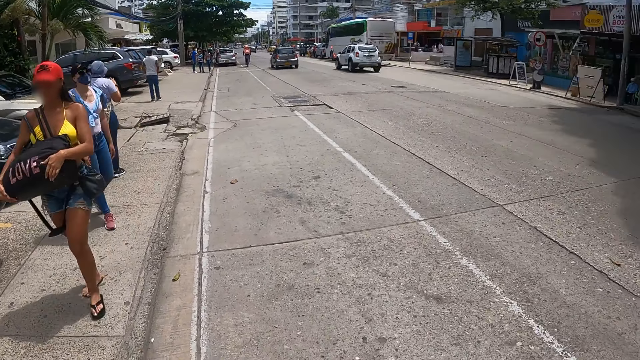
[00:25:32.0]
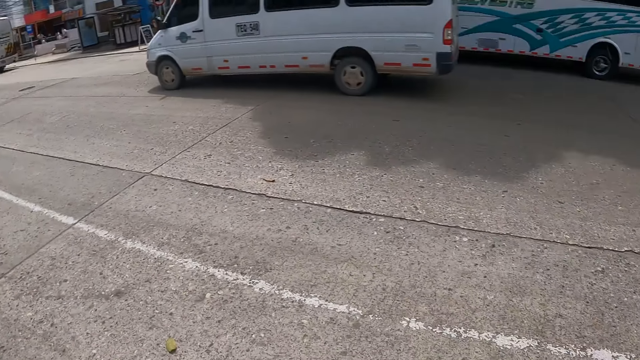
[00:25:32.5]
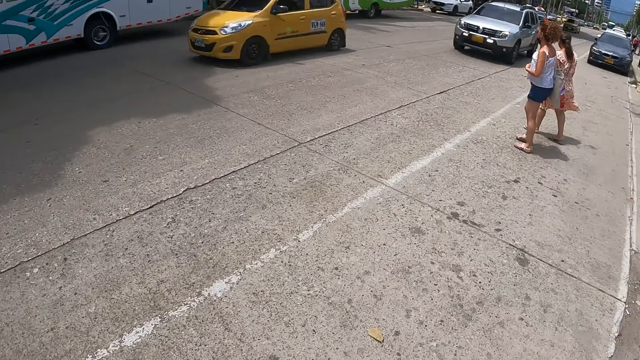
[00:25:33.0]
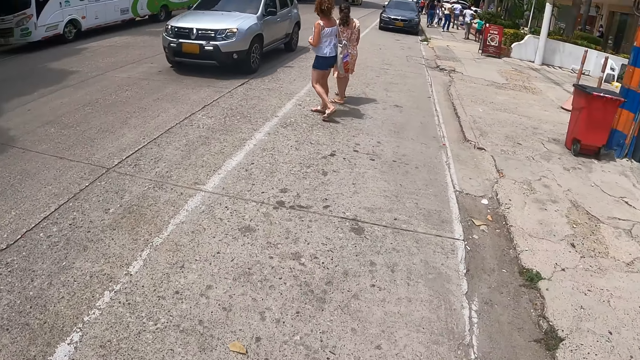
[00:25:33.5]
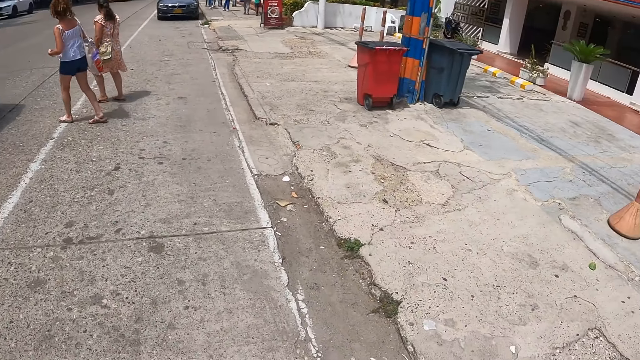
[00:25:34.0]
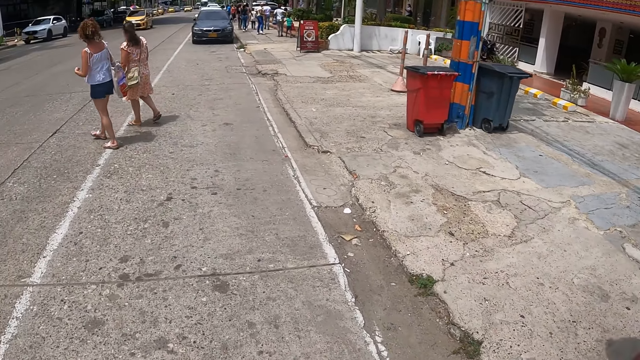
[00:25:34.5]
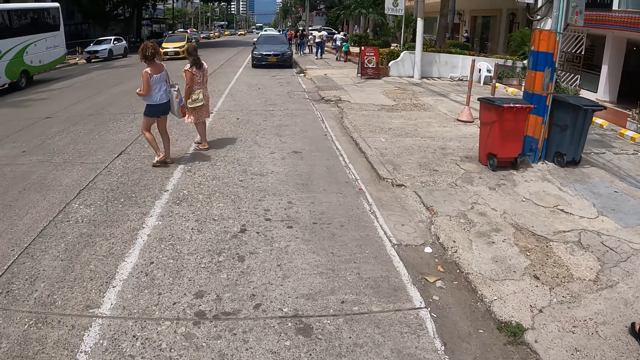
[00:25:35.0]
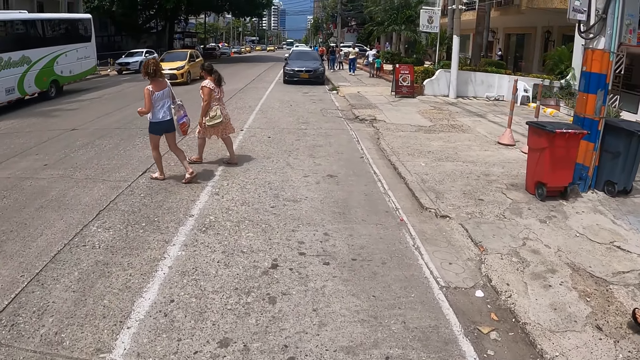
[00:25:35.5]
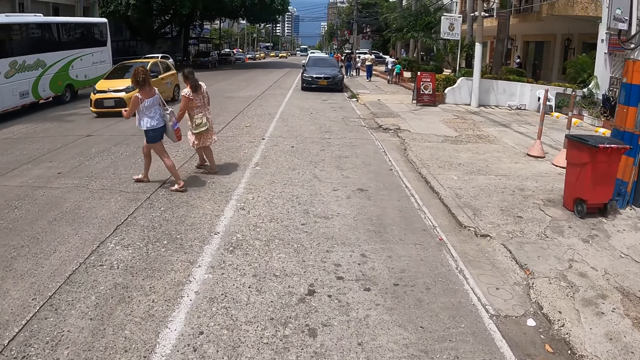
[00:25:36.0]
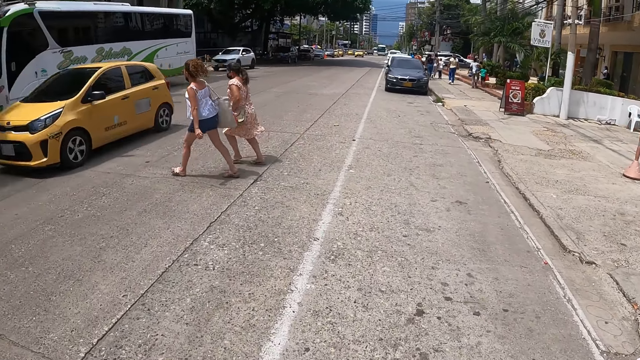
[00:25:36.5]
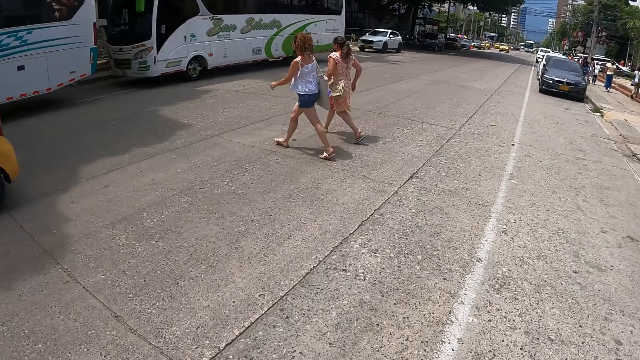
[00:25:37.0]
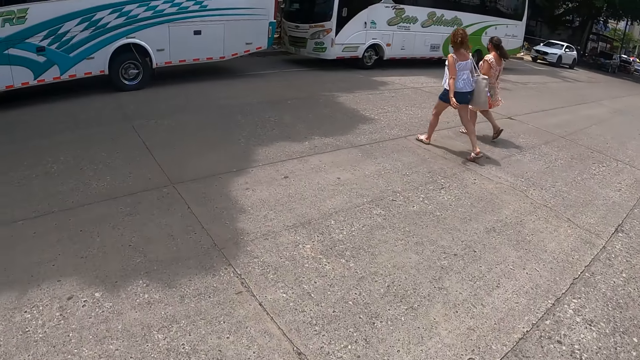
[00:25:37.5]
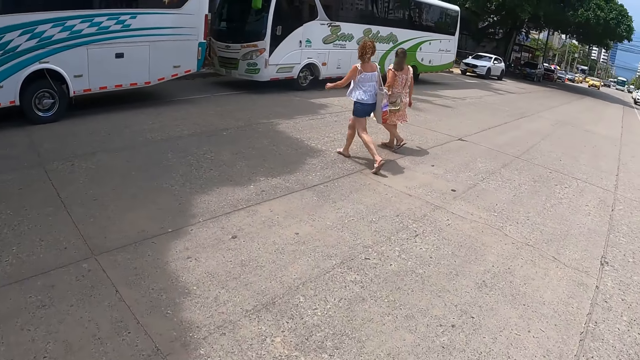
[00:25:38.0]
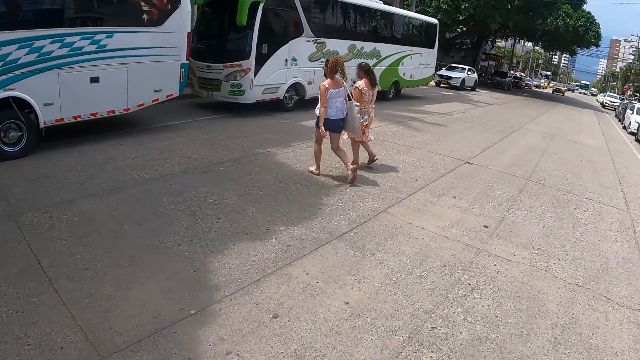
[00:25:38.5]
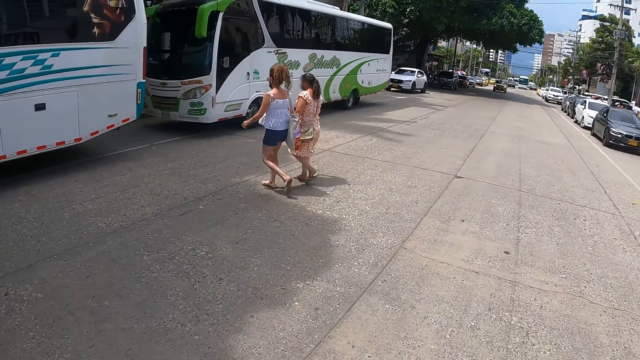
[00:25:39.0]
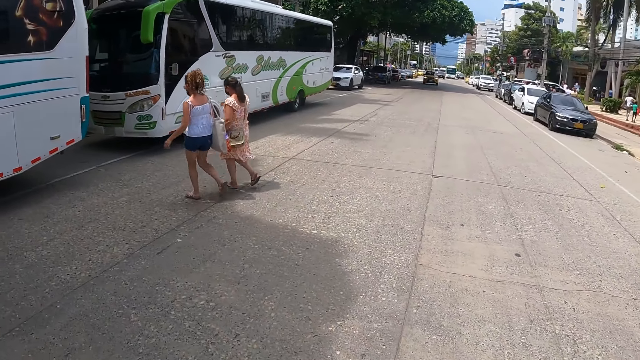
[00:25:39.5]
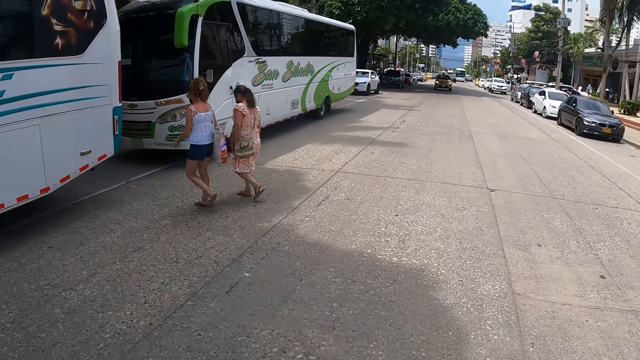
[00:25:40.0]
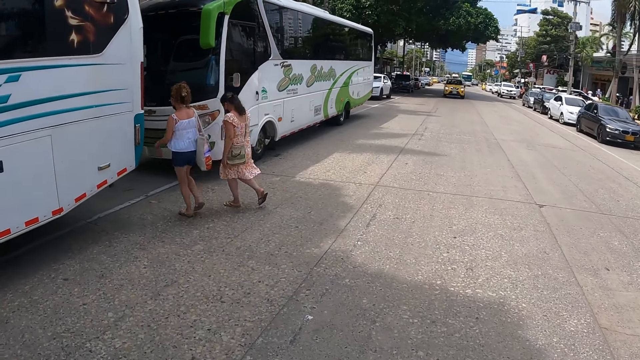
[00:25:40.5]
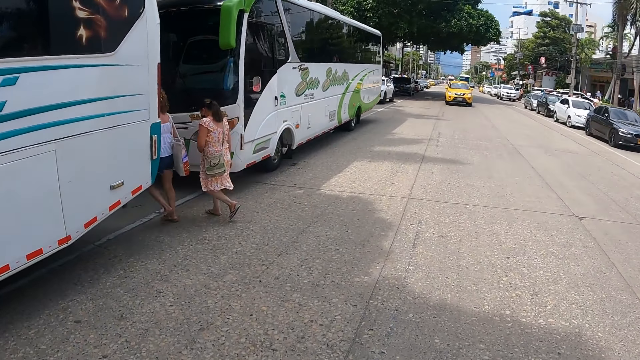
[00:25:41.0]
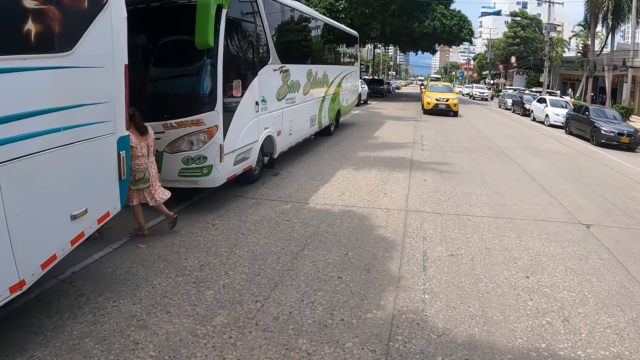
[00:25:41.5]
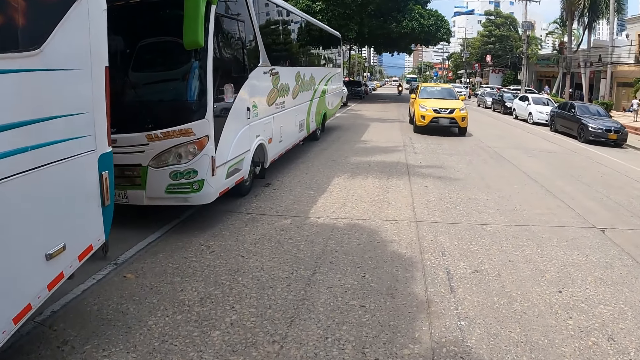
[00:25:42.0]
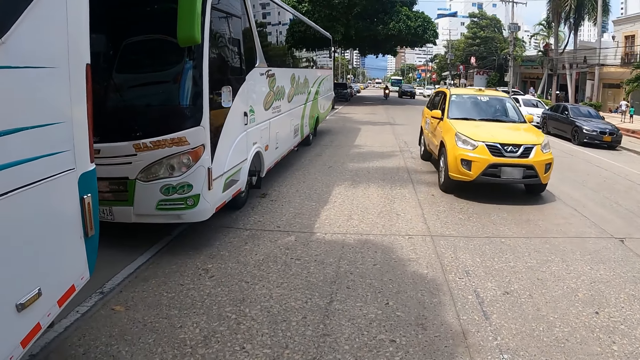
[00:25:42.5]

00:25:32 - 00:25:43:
The camera wearer walks on the road.

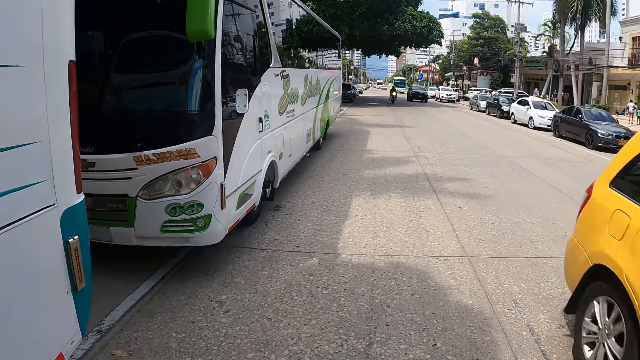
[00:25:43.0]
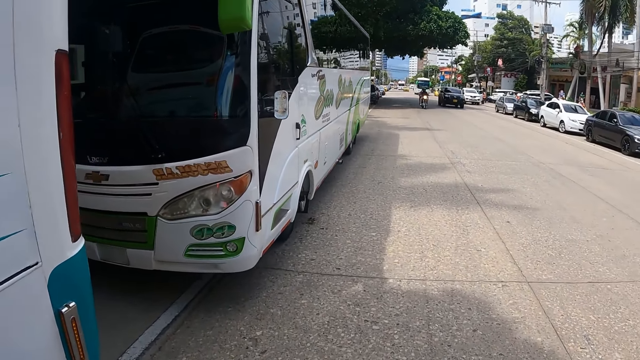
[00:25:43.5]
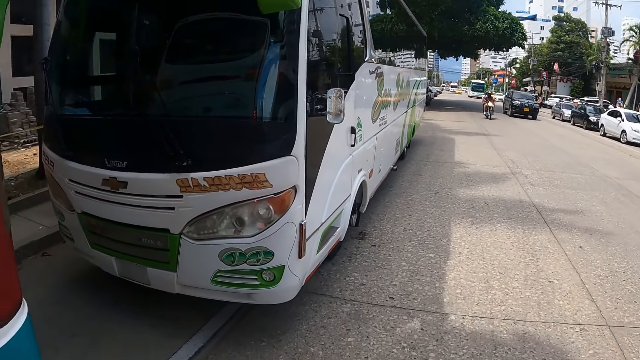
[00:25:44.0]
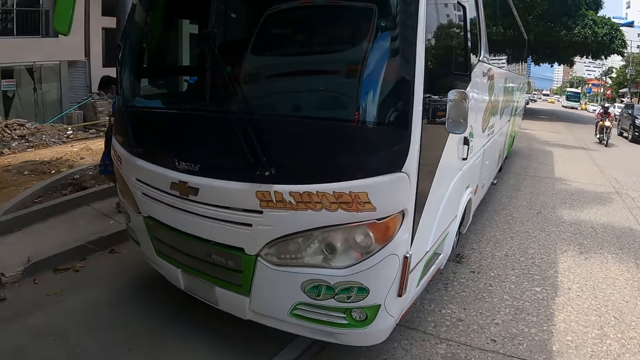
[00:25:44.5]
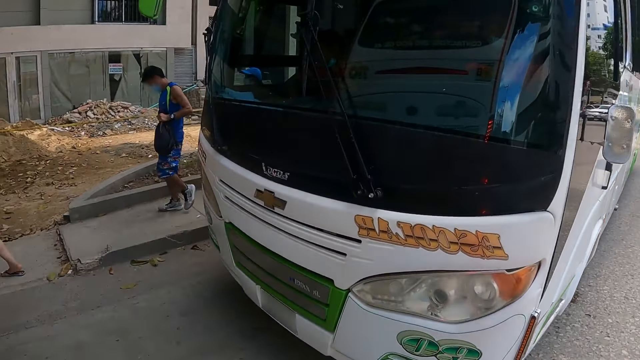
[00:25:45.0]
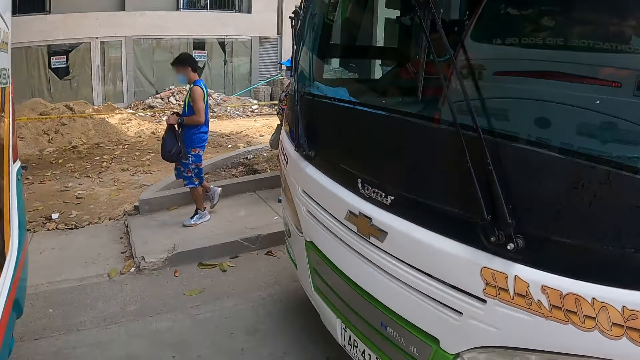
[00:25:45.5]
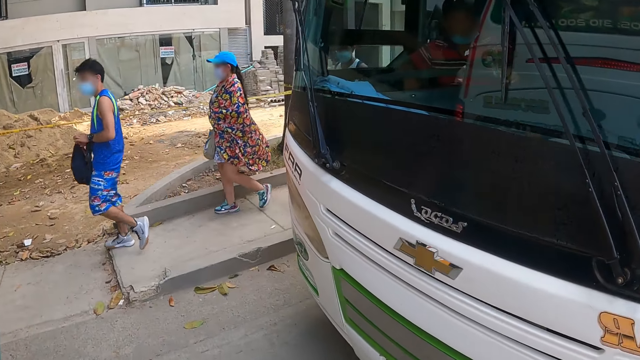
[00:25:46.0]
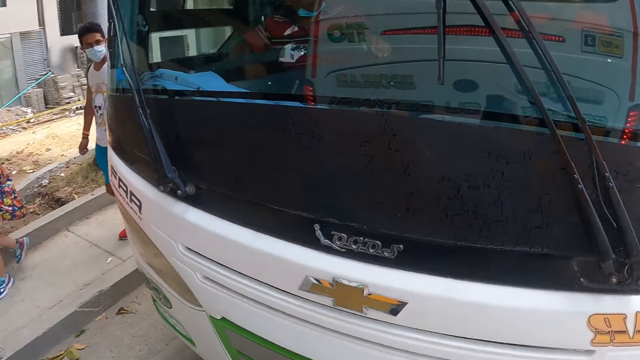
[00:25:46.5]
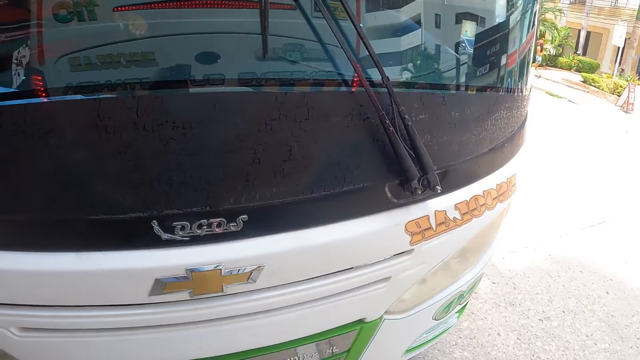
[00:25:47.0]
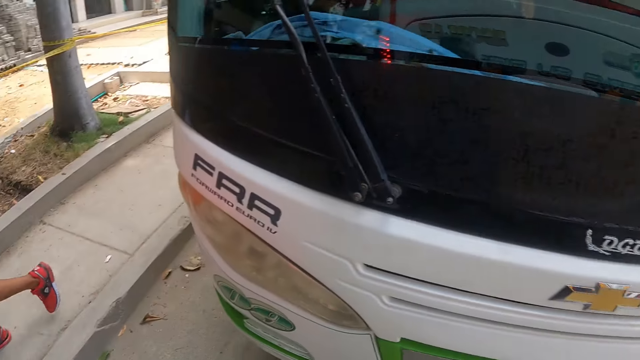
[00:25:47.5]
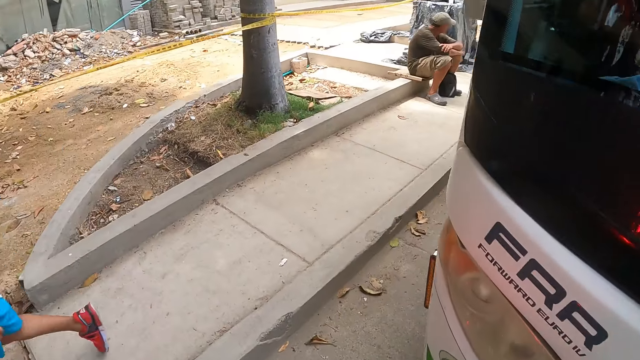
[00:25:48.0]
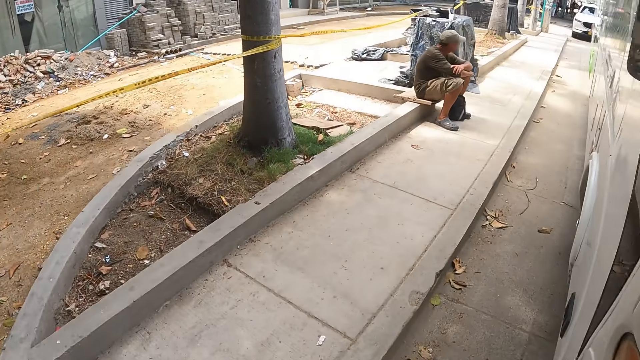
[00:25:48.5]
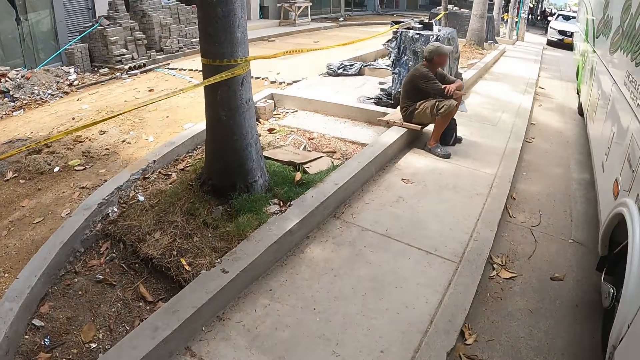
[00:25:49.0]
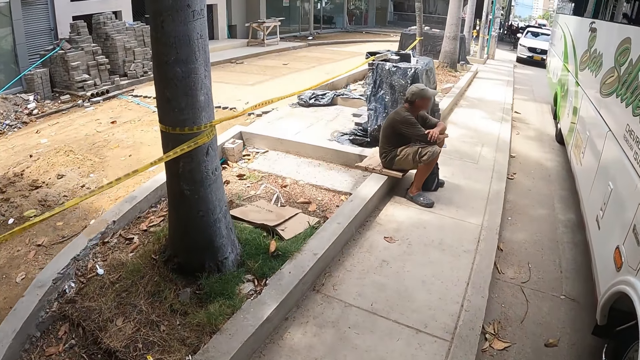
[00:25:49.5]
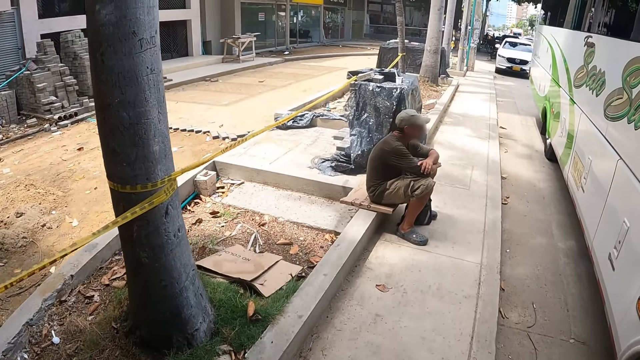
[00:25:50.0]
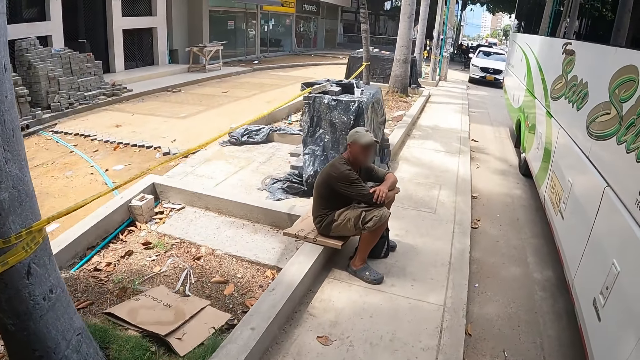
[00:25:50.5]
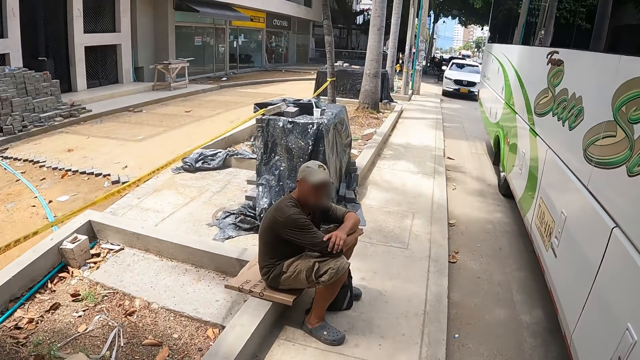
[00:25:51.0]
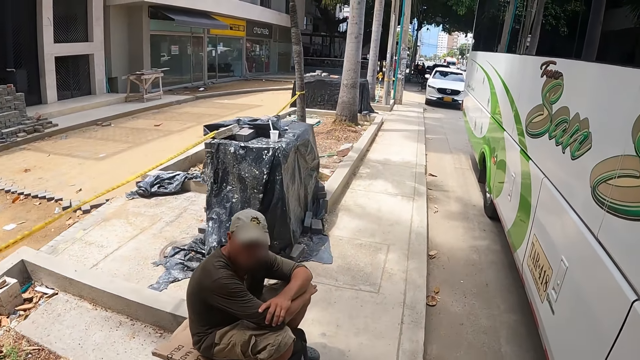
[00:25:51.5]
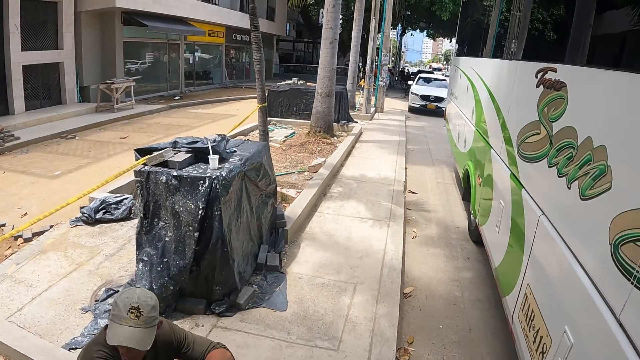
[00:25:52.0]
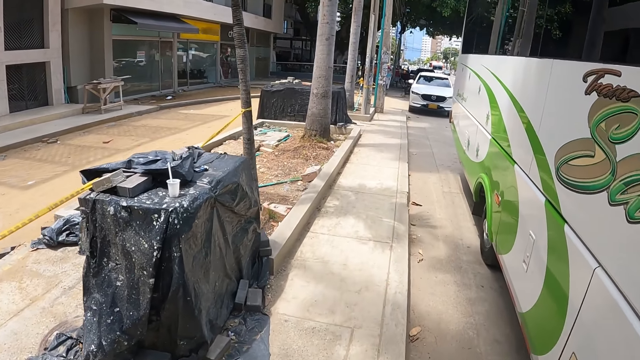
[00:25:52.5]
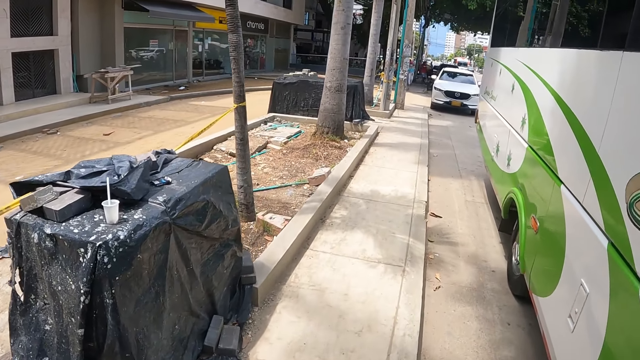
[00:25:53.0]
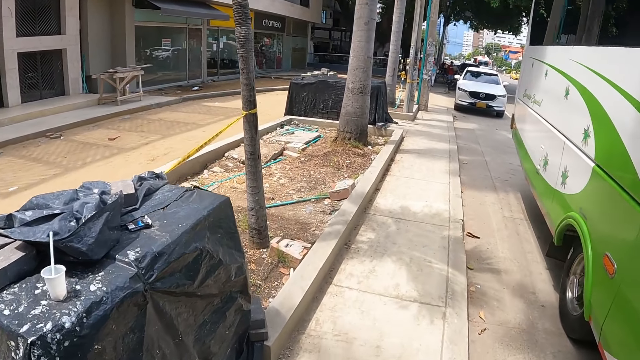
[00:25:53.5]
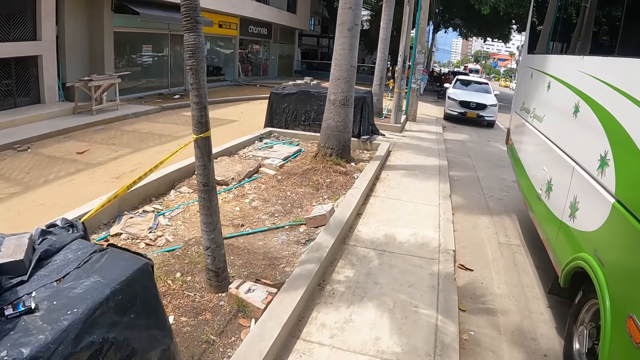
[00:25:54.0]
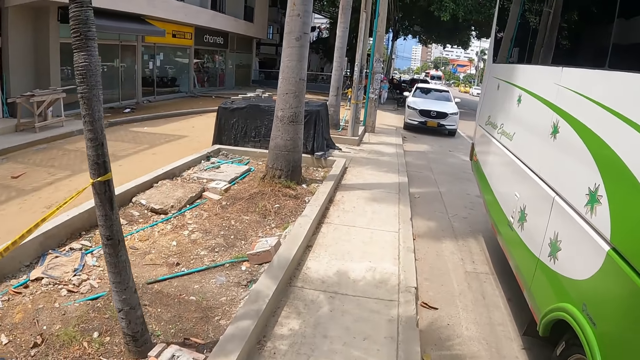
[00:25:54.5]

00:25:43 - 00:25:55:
The camera wearer walks on the pavement.
